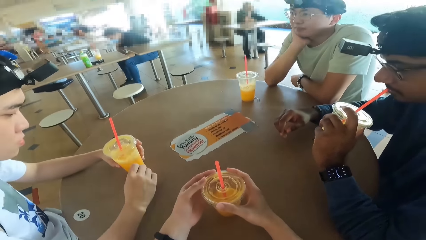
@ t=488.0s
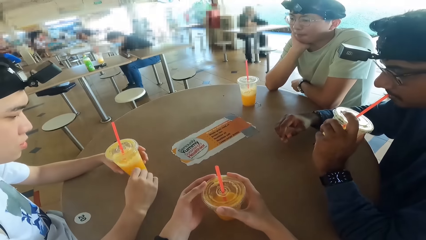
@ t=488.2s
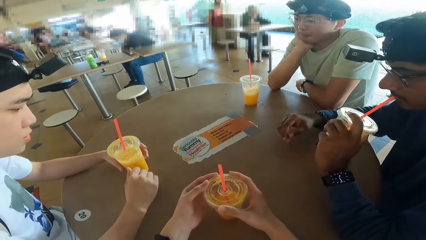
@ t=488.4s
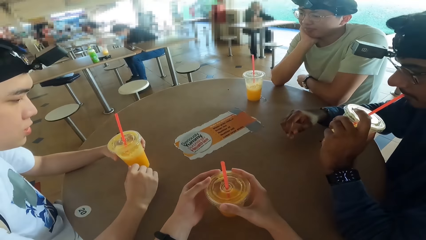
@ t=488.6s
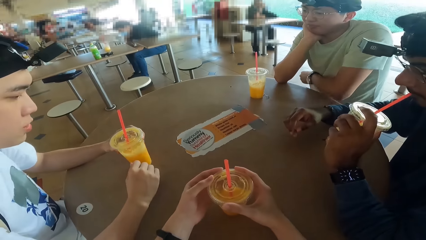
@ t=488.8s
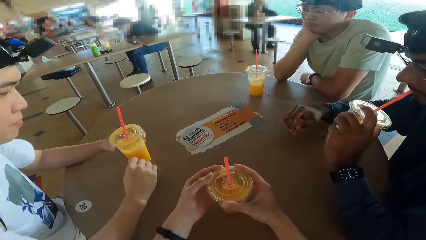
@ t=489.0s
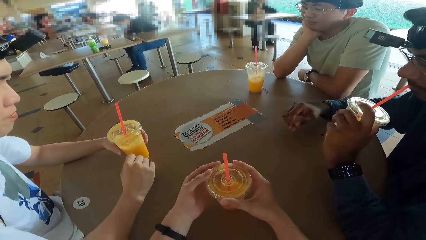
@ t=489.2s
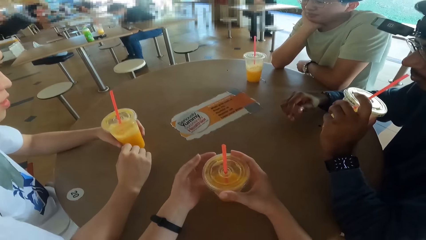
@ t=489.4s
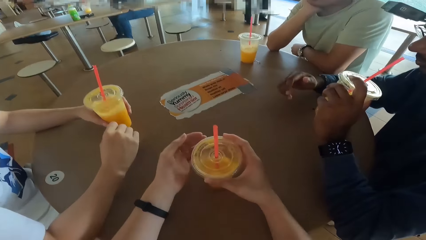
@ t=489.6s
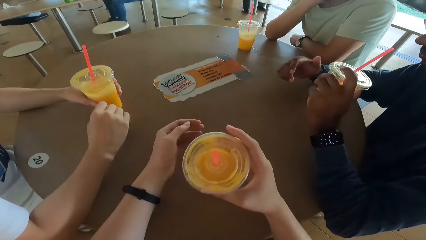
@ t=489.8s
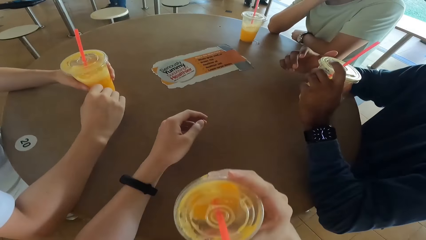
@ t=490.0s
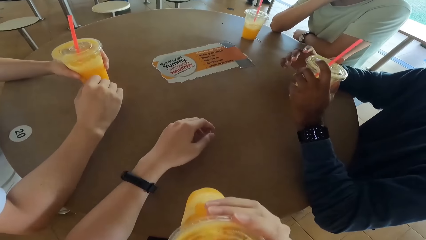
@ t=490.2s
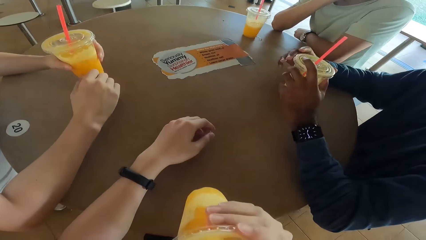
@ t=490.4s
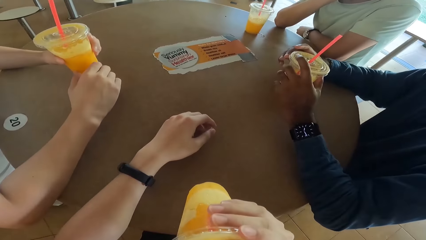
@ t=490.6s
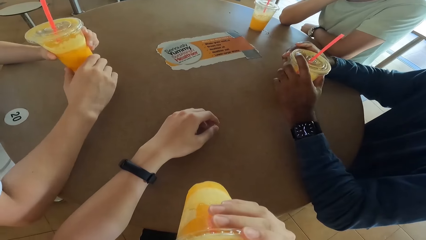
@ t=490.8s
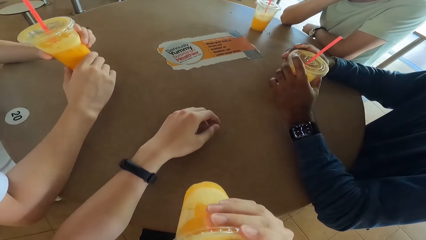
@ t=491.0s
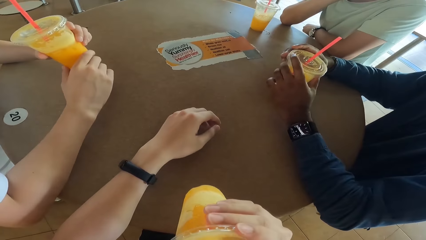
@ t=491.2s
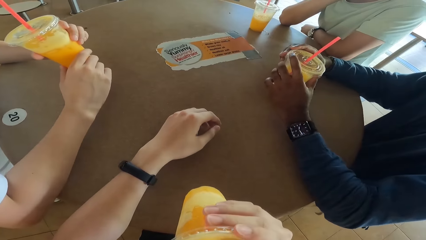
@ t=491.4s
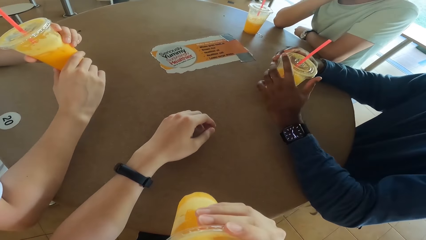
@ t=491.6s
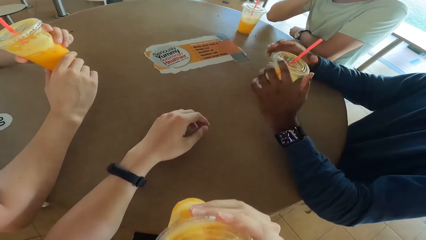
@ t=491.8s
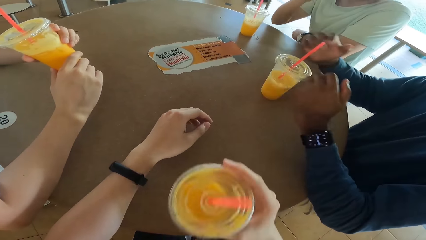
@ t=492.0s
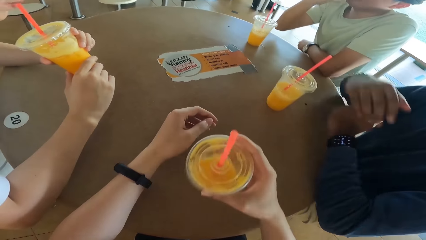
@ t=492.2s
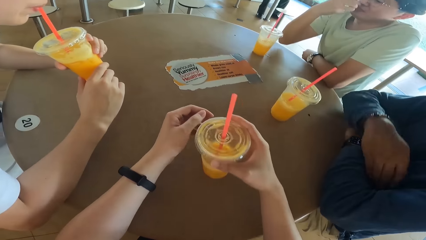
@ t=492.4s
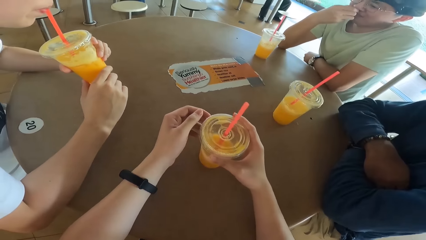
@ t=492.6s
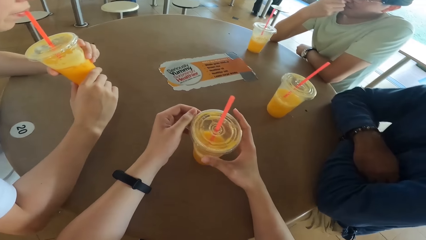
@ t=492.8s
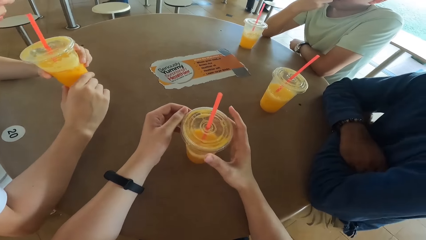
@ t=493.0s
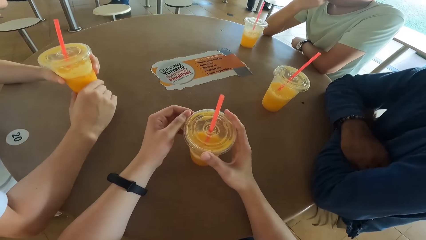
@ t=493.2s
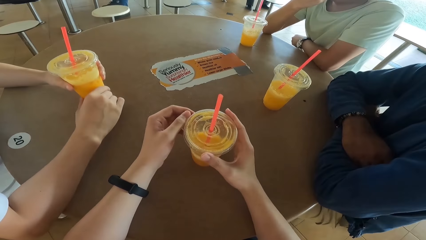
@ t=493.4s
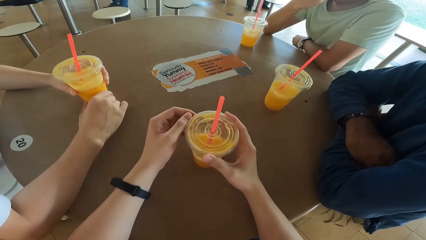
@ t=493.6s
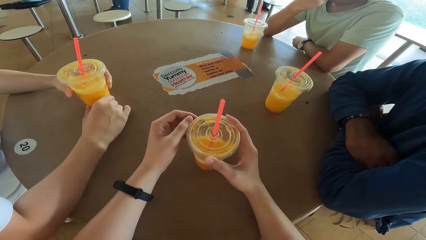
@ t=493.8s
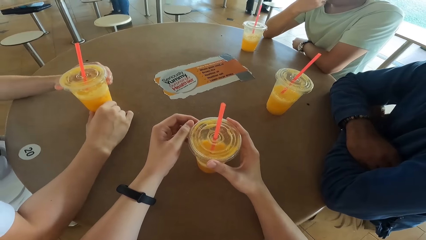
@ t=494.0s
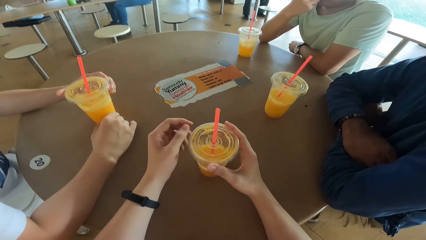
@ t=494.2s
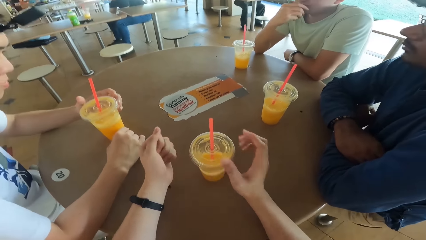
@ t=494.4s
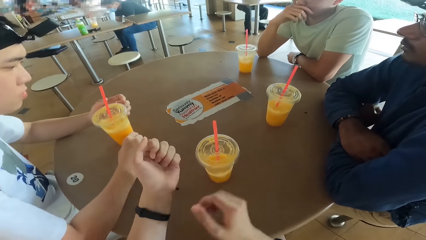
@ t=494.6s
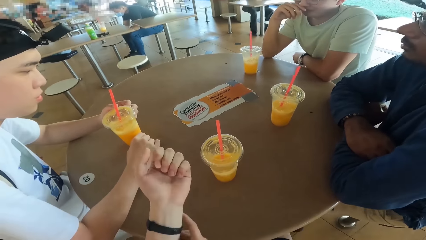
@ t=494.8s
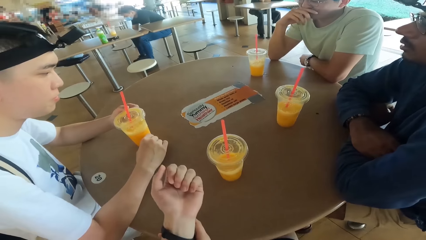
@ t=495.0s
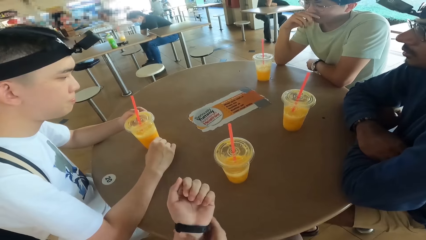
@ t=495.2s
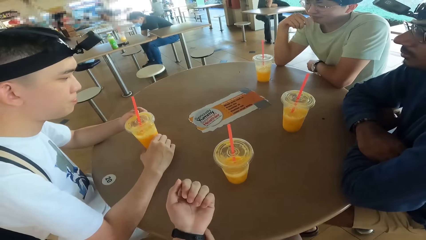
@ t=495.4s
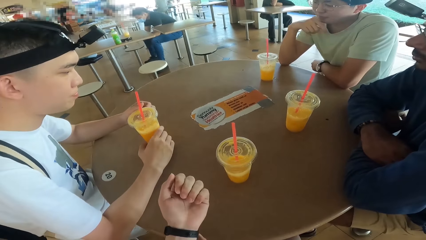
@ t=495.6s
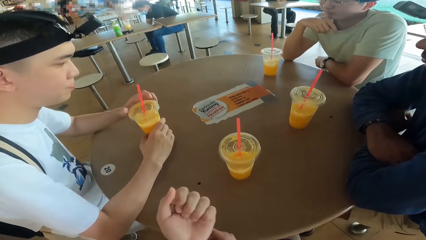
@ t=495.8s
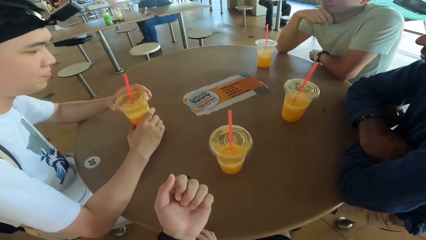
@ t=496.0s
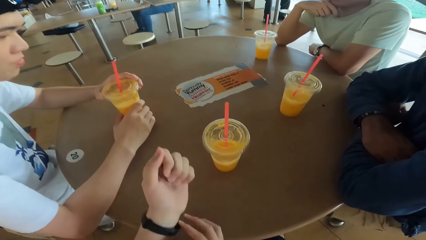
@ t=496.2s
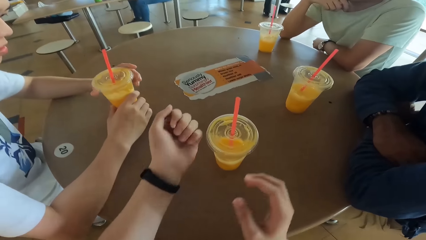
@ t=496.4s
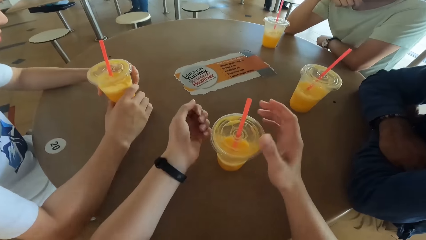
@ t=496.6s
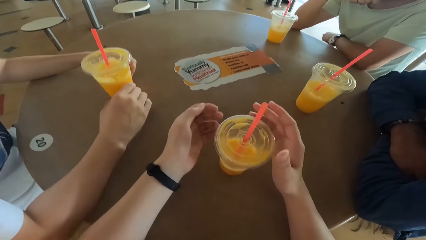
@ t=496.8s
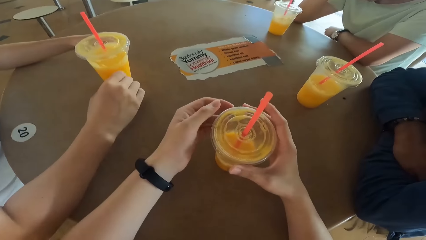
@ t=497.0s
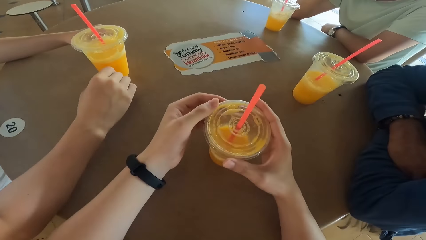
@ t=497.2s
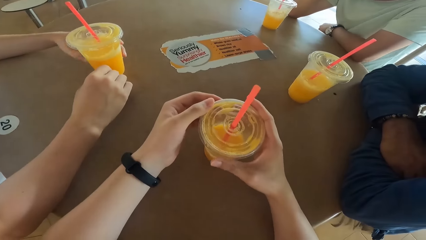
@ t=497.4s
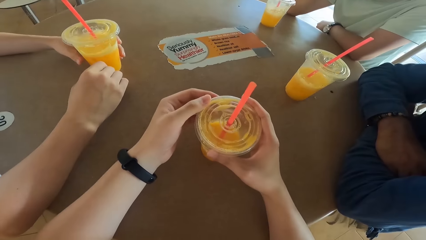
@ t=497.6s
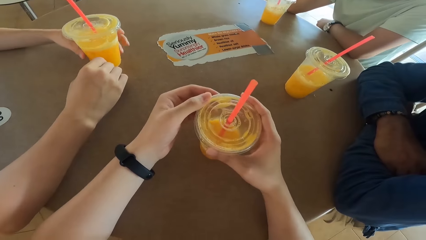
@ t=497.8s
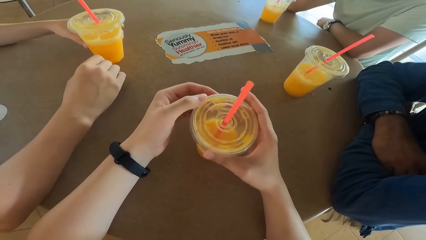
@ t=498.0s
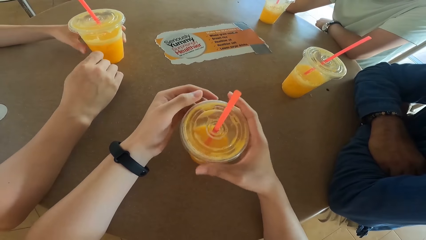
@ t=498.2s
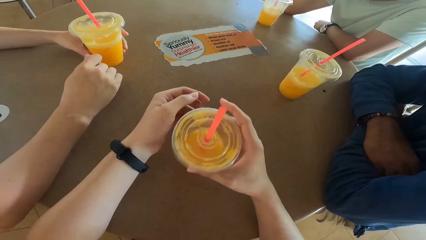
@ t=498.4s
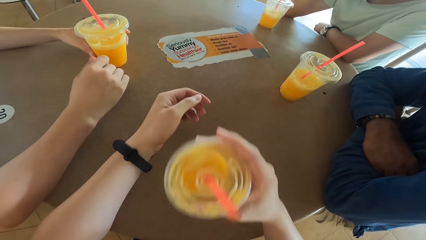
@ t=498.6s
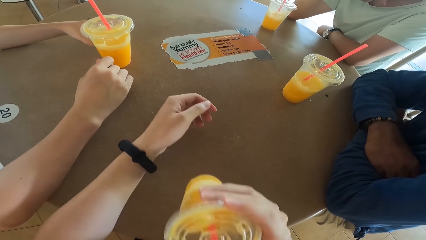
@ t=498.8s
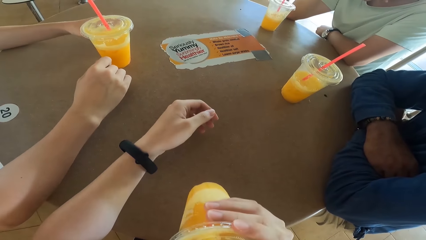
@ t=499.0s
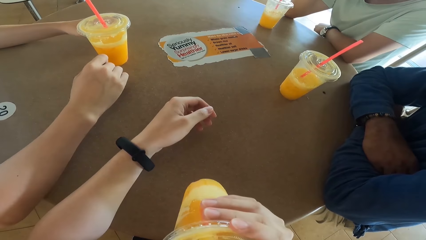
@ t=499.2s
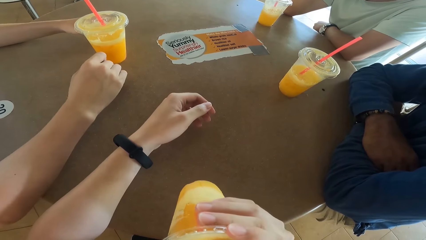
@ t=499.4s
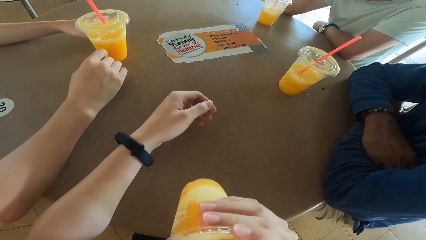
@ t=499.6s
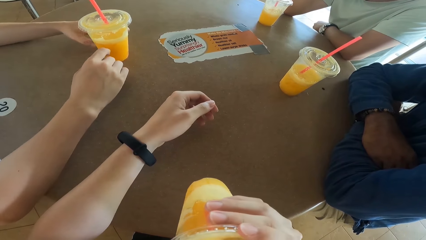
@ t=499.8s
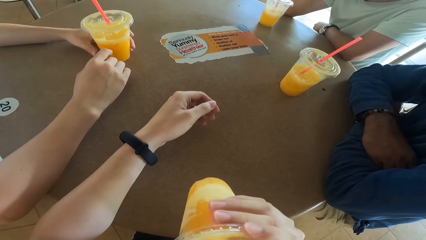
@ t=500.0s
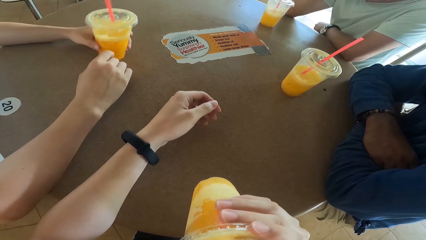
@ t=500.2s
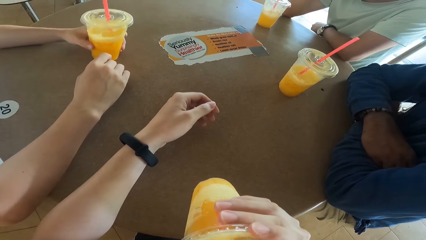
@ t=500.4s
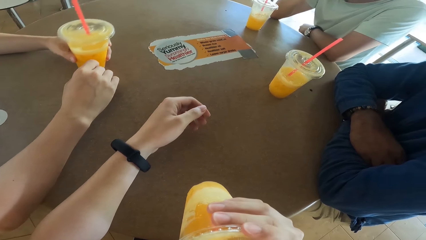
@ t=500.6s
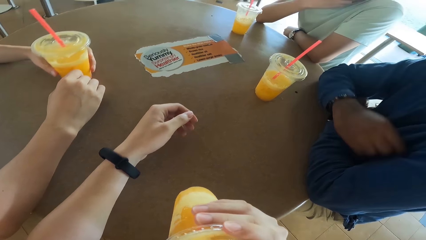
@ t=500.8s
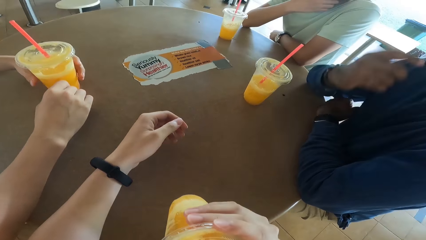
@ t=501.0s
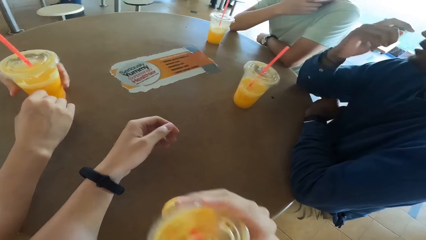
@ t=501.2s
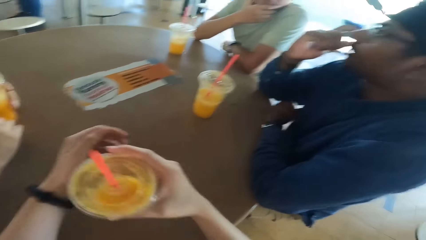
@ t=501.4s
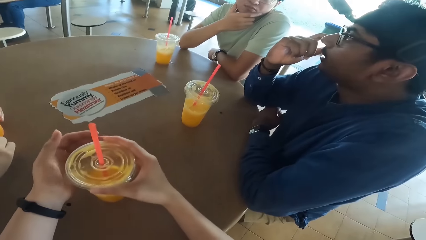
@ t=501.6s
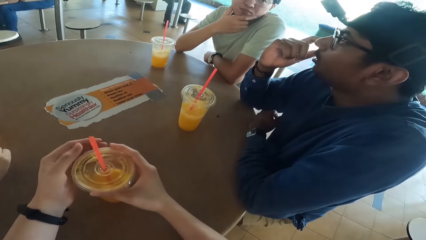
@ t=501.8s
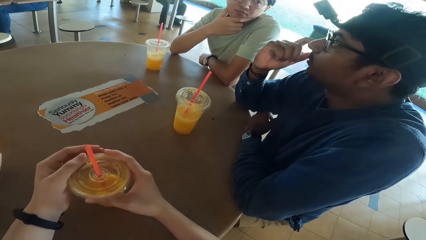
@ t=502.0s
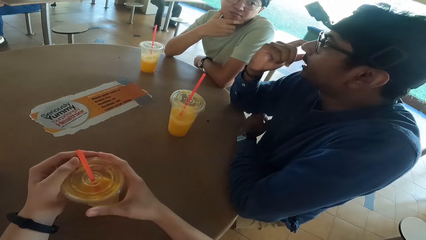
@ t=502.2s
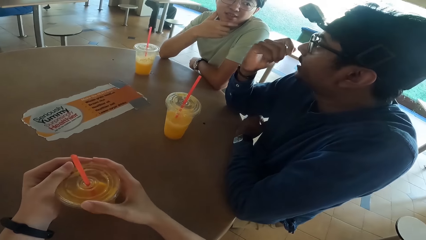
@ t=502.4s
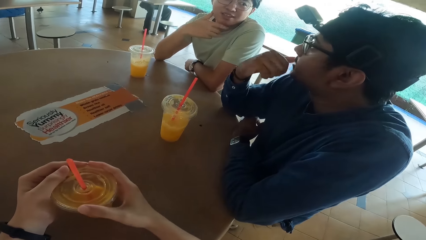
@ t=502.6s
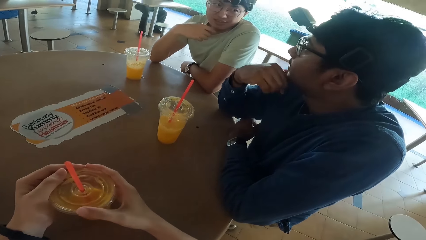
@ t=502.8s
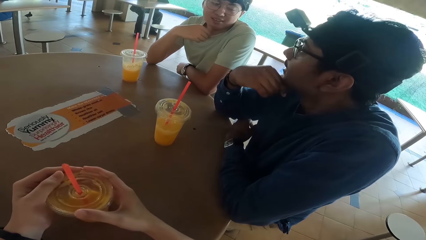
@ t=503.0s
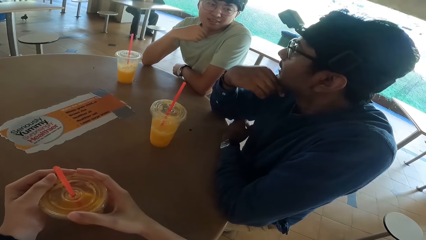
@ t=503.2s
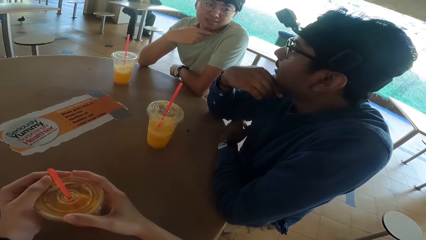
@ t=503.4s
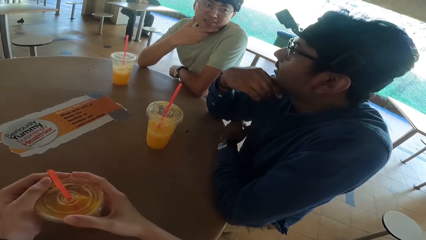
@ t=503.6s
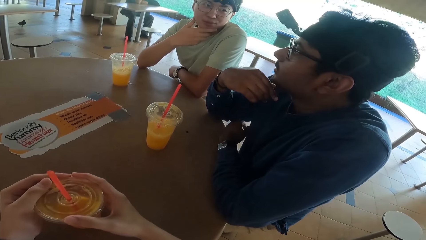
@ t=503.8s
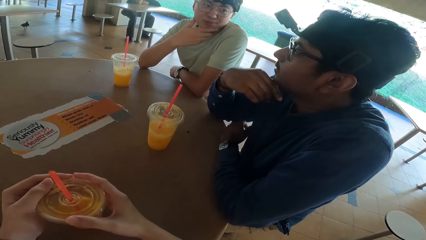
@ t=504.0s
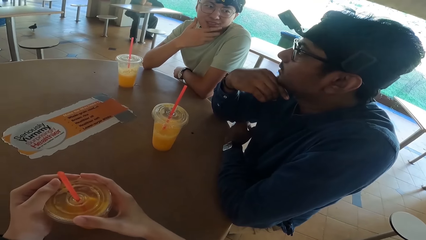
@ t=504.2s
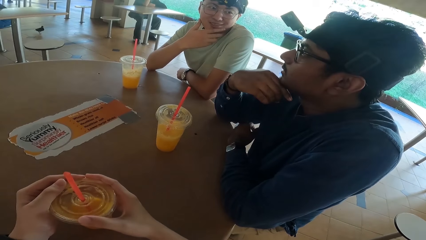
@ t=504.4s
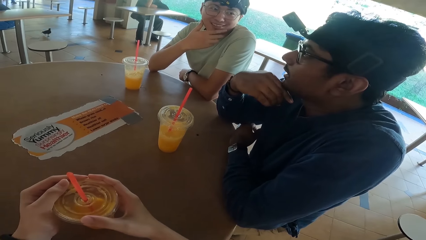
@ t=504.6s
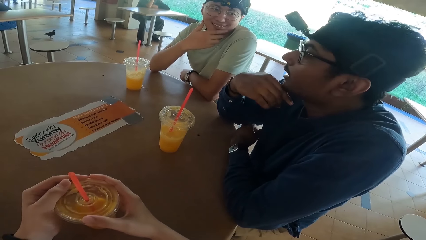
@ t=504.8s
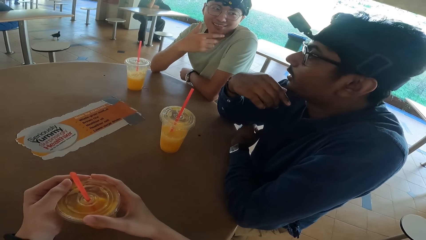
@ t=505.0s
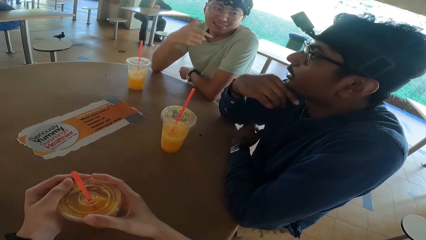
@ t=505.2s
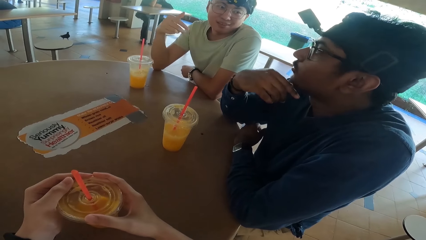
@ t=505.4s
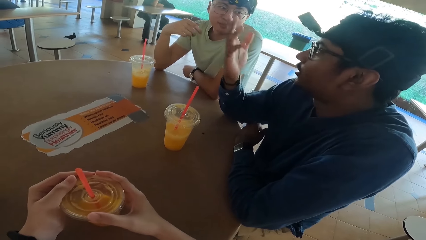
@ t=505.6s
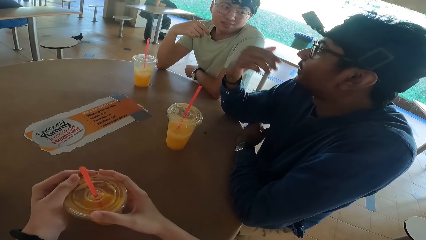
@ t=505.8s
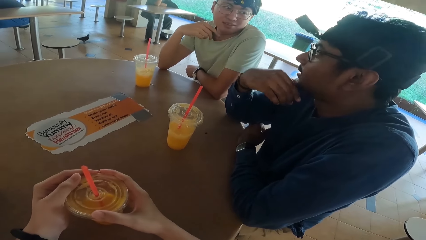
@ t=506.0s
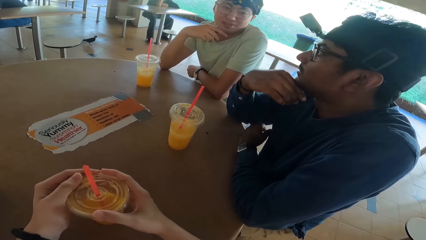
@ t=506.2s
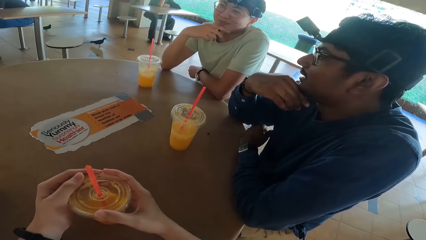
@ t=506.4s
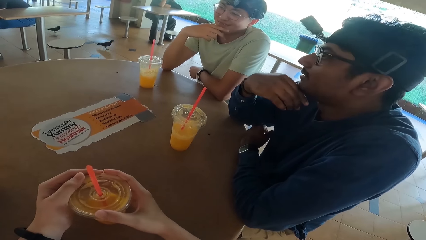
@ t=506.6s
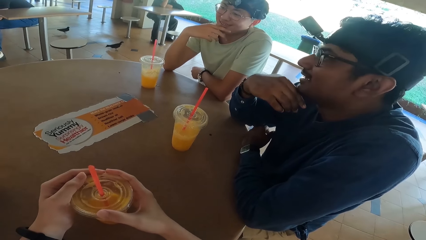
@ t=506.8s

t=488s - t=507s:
The camera wearer takes a juice. A person takes a juice. The camera wearer holds a cup. They take a juice. They drink. A man converses.
